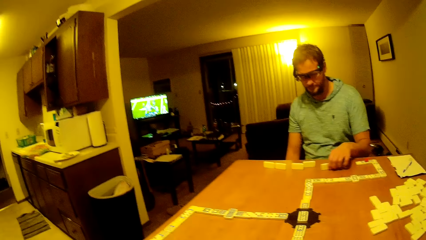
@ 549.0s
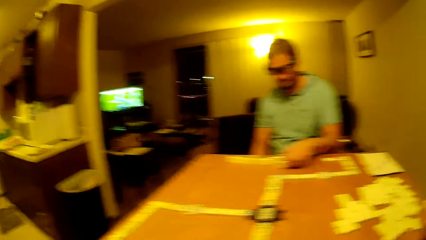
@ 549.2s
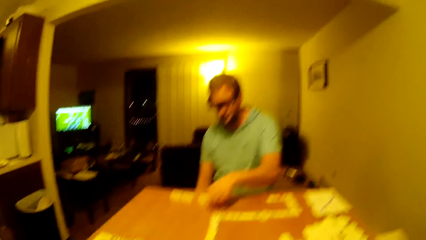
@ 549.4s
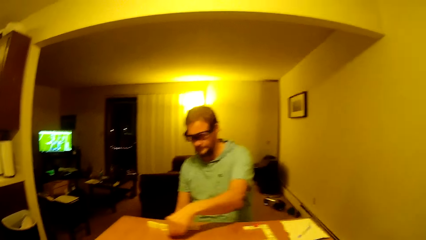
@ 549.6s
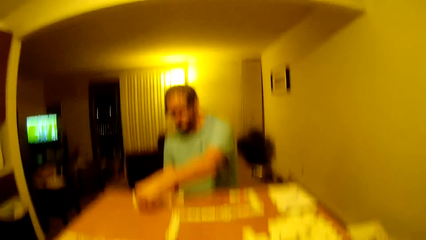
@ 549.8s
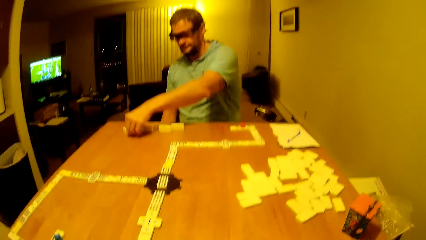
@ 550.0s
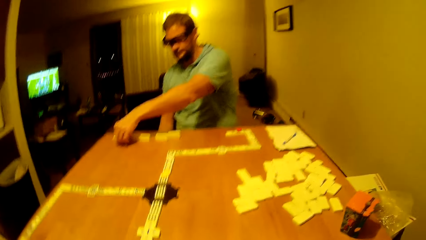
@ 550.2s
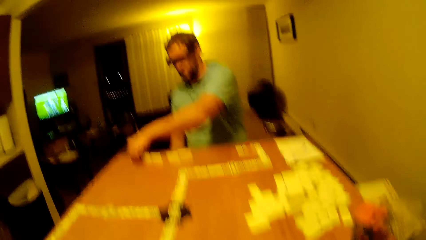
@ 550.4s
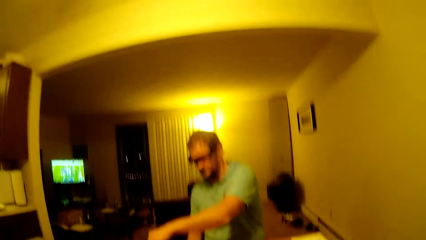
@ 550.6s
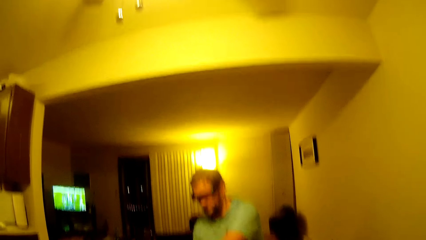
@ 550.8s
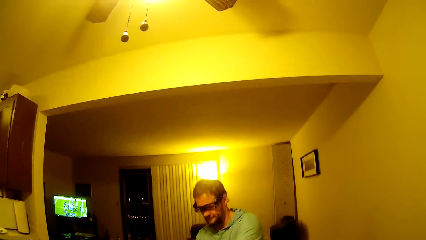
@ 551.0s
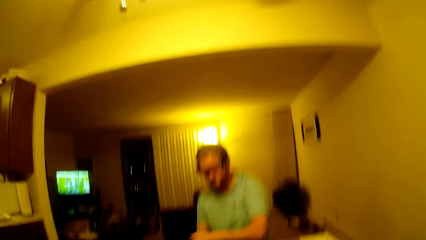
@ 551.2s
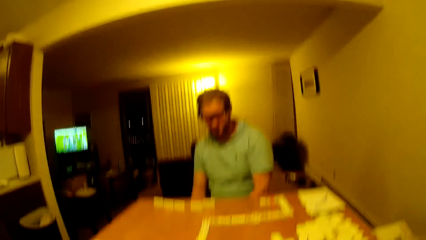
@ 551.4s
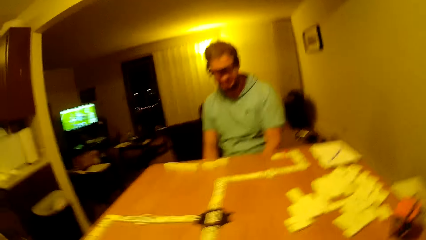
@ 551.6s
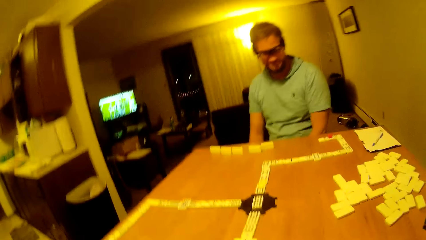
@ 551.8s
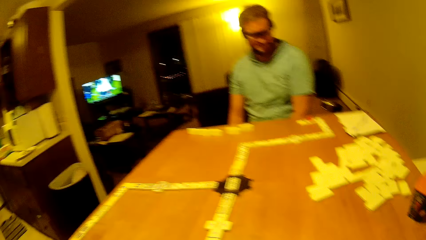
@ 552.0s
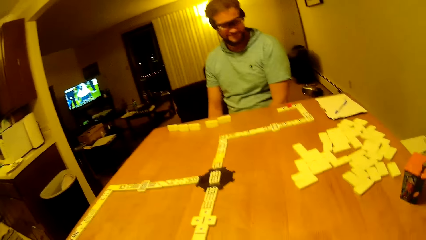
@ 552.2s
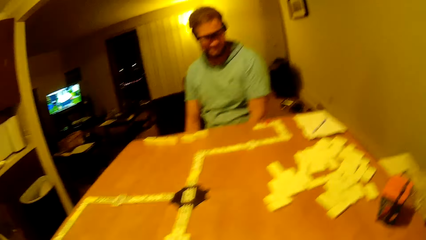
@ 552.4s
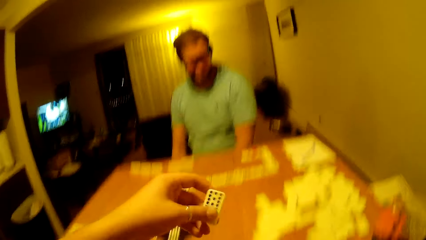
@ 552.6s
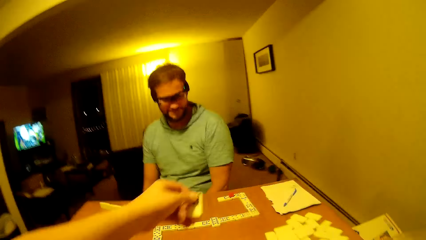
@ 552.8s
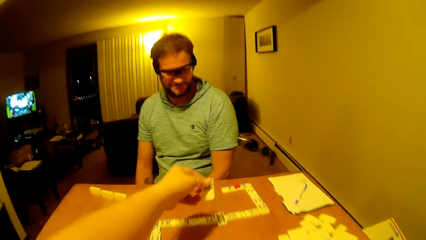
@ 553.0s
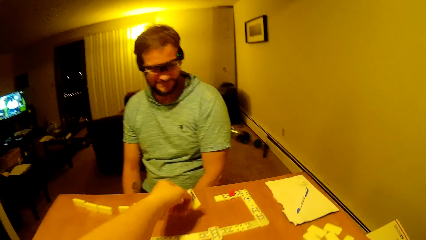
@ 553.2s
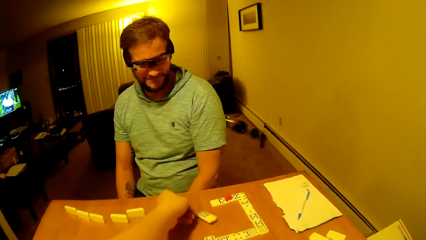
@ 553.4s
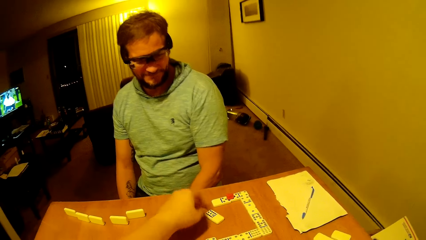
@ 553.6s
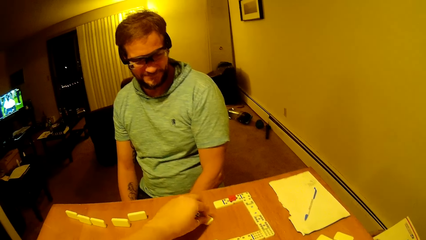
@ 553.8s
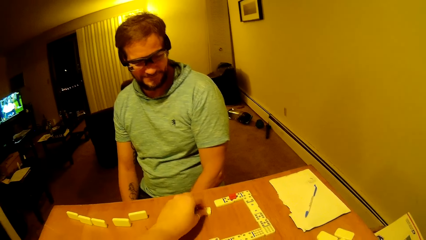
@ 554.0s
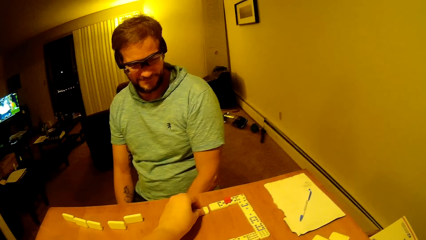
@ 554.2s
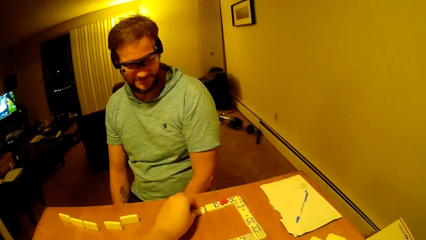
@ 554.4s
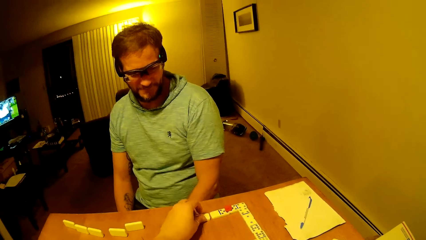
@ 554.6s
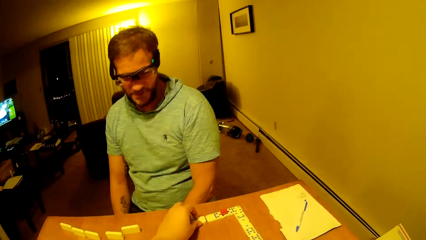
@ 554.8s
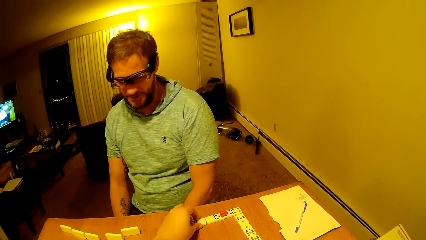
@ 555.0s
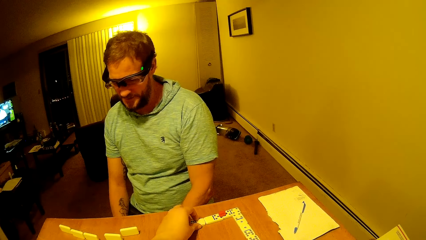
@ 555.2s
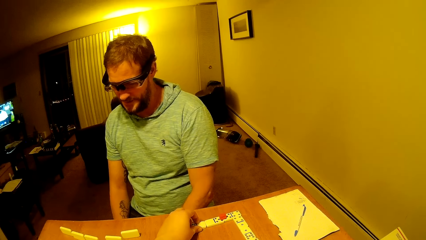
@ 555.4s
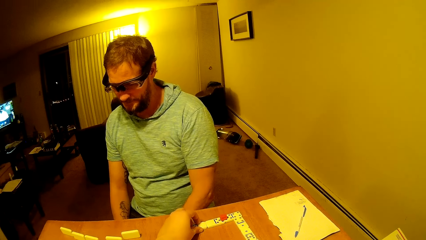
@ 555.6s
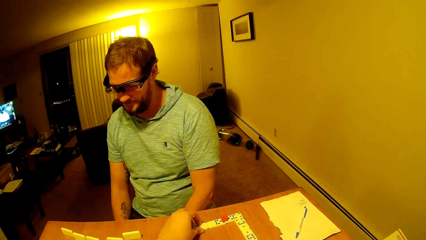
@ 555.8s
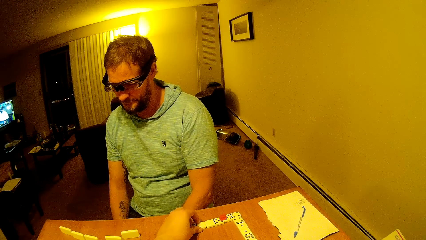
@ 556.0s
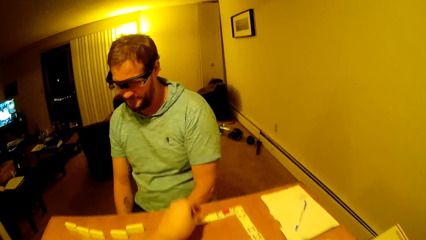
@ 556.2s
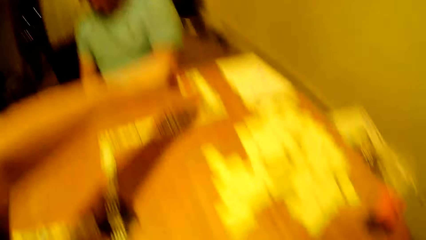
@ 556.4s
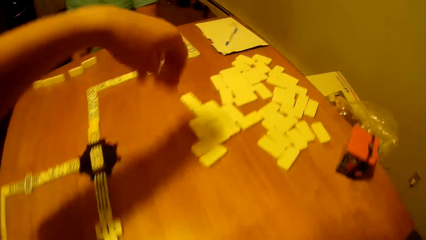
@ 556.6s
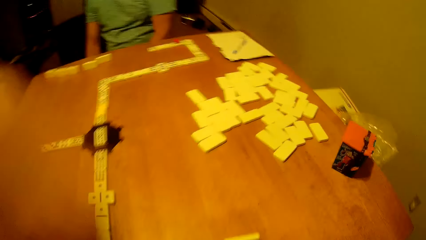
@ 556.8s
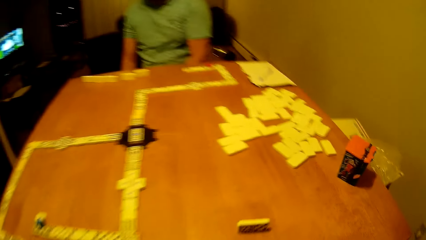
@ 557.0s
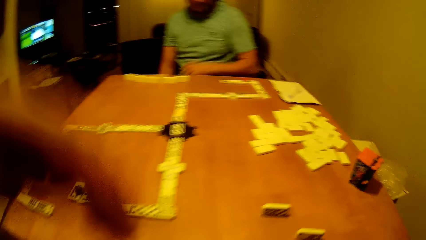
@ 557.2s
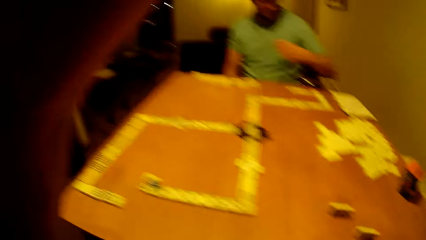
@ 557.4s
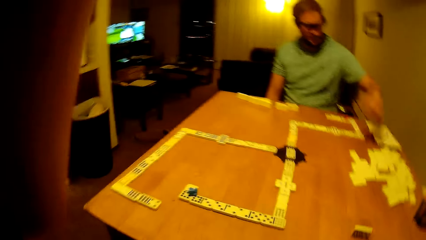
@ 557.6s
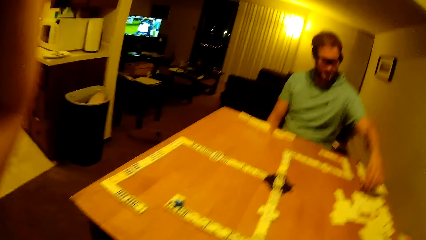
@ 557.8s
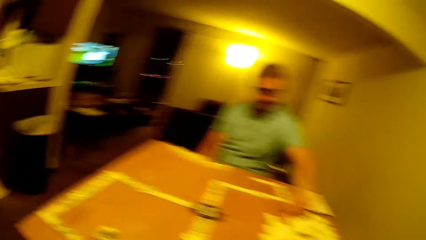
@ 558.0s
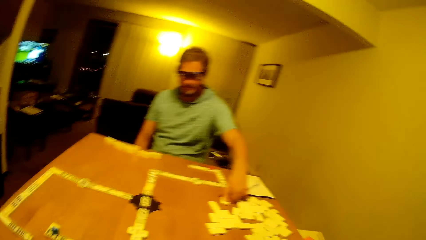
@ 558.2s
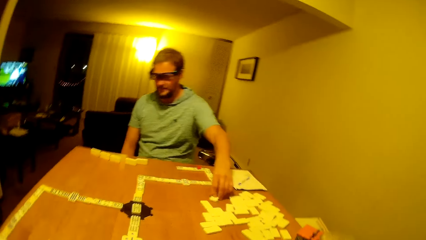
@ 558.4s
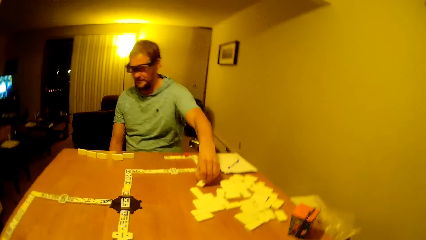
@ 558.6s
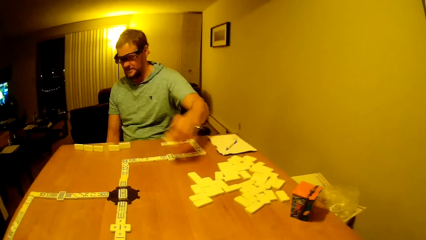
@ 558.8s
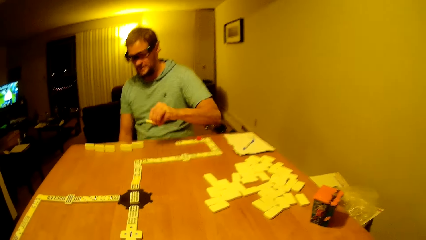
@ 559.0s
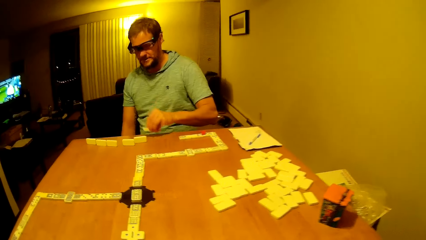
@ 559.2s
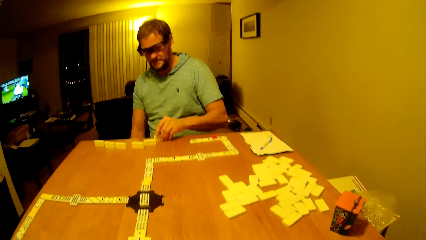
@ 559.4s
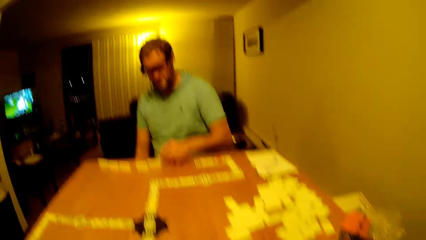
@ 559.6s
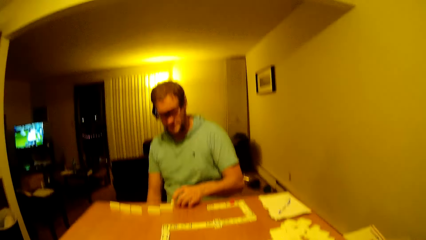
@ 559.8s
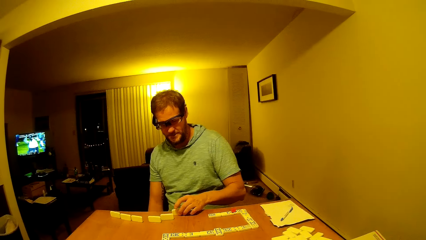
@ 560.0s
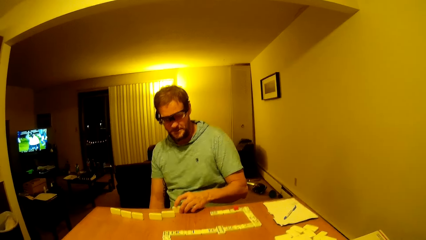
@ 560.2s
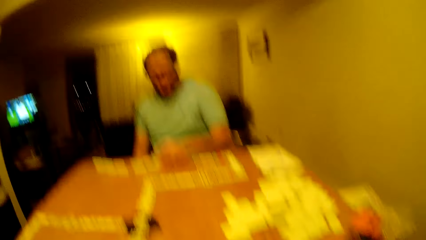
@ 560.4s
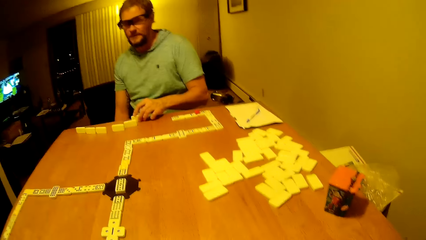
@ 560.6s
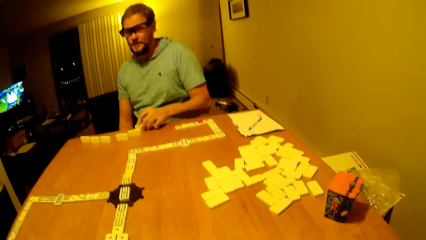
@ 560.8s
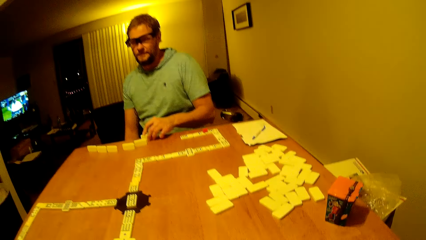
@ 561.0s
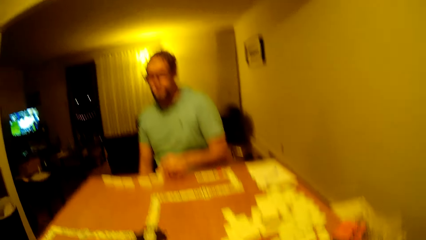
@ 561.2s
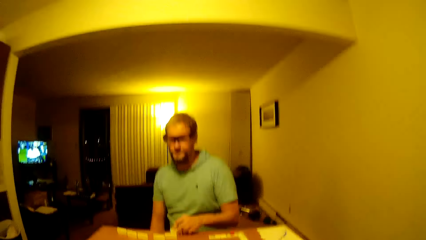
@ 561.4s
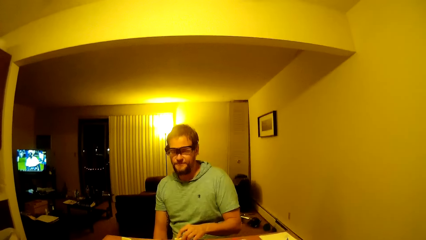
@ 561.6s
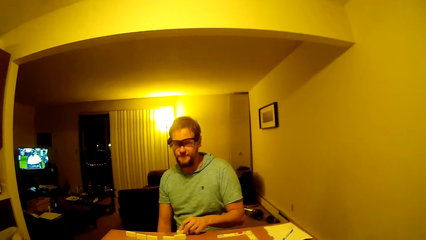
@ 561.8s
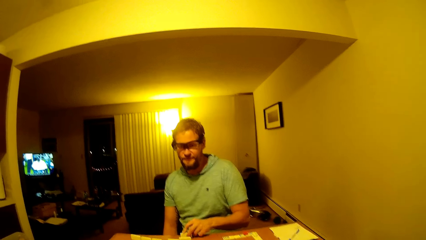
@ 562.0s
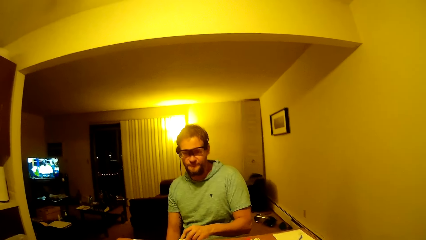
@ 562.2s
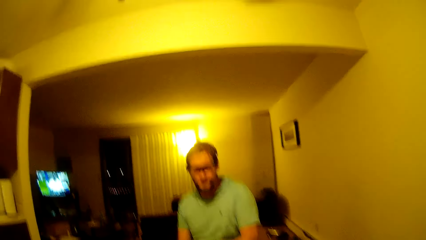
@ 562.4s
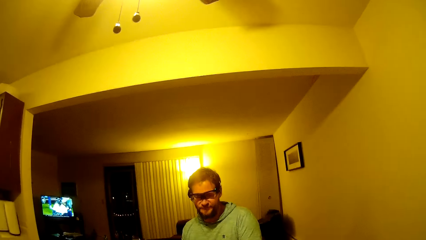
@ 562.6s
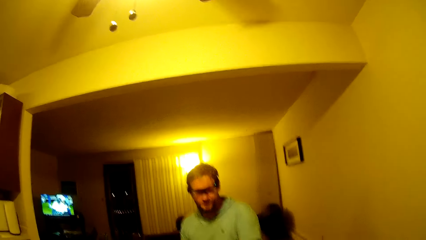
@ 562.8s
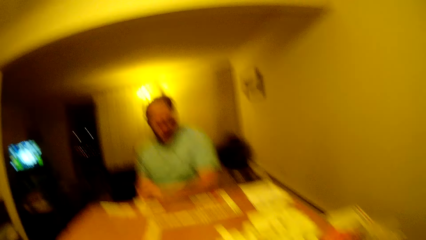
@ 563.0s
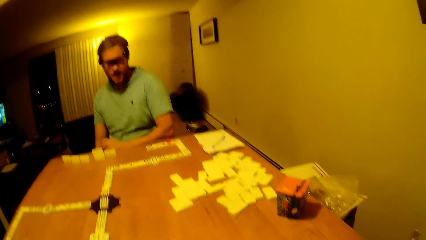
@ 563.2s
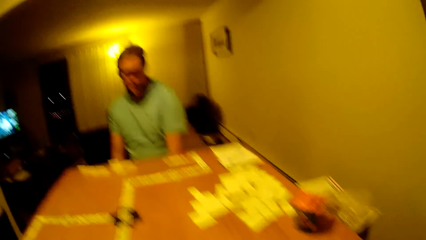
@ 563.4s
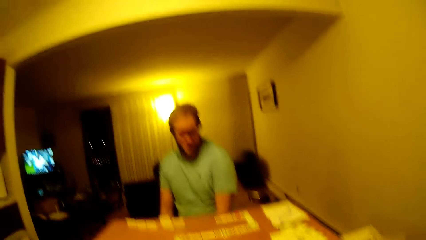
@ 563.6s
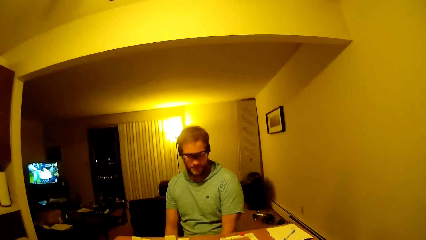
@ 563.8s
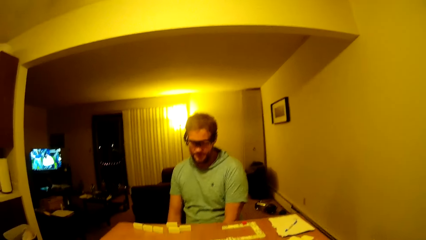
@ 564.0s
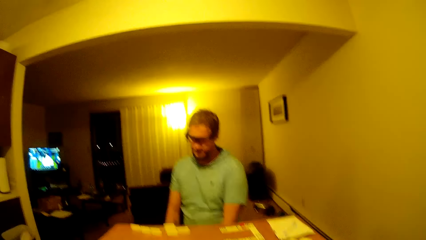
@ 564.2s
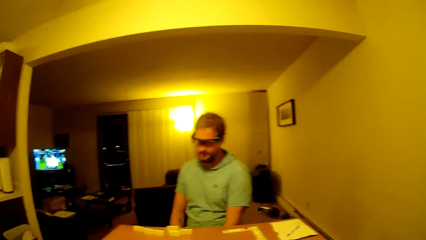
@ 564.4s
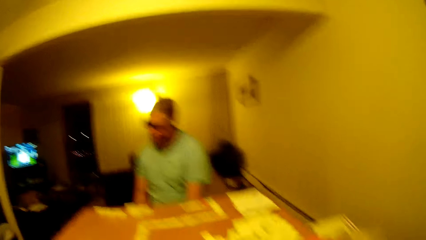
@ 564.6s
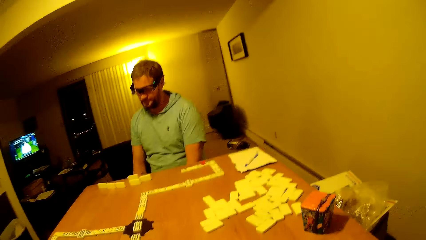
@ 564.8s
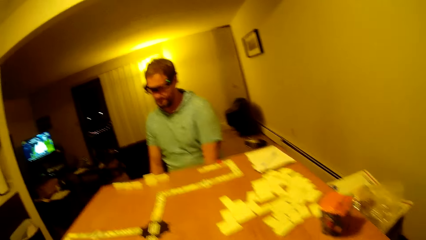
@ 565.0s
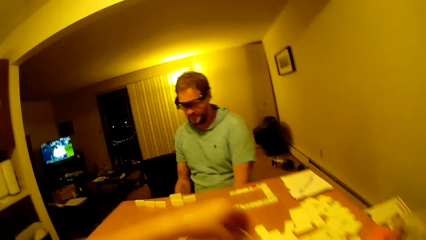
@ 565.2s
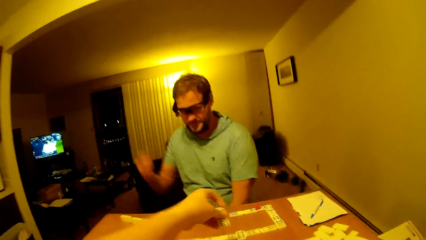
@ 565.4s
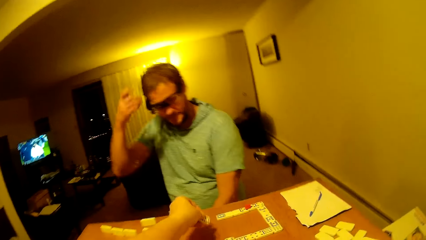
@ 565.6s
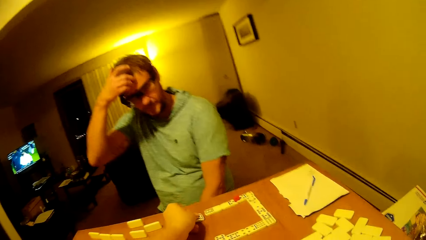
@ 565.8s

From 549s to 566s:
A man puts a hand down, picks up the pai gow tile or dice, places the pai gow tile on the table and puts a hand down. The camera wearer places the pai gow tile on the table and moves a hand forward. The man picks up a domino piece from the table. The camera wearer moves the hand from the table and stands. The man places the dice on the table. The camera wearer places the domino piece on the table and looks around. The man puts his hands down.
